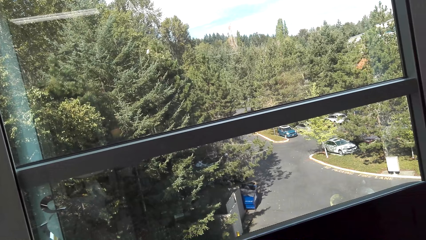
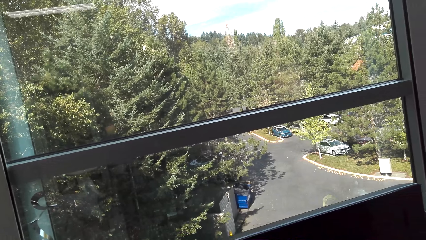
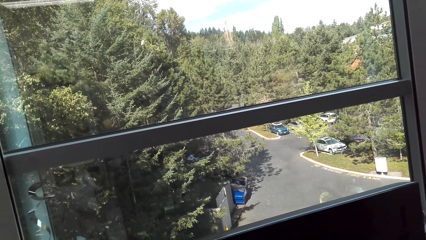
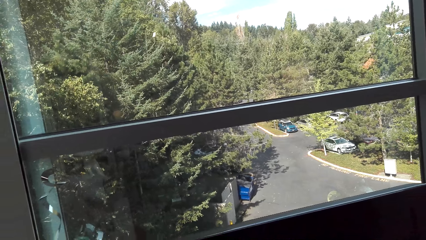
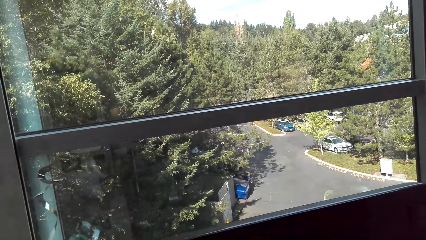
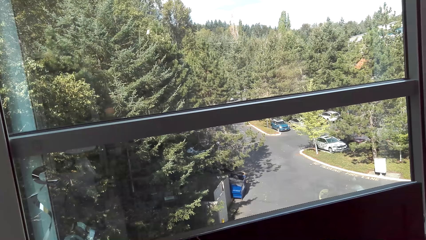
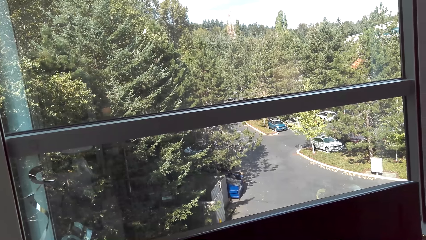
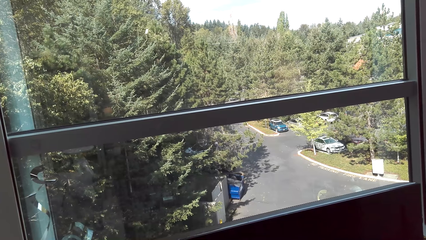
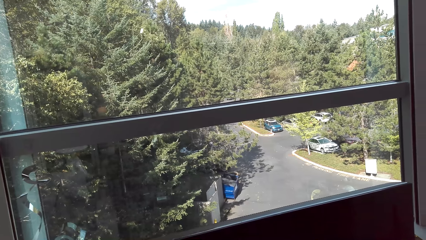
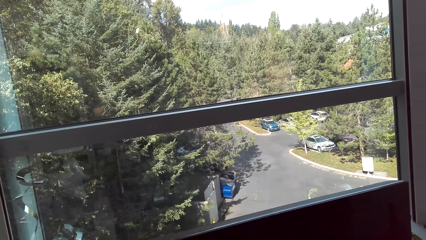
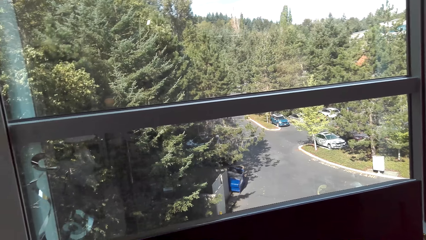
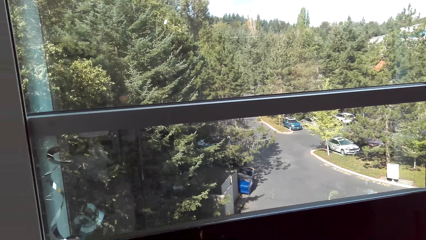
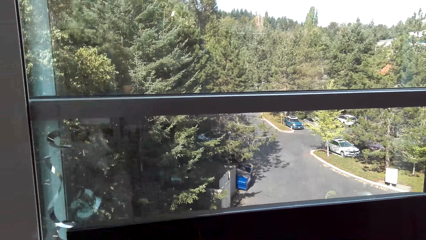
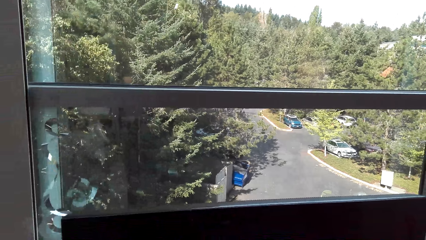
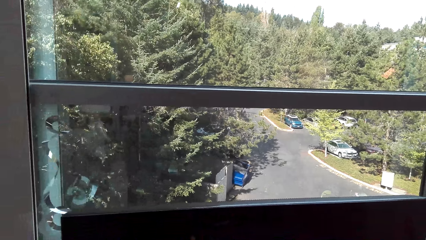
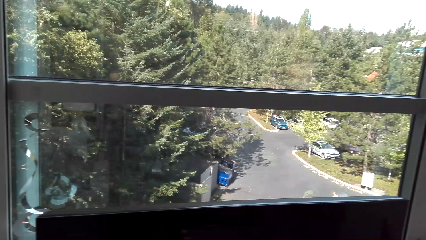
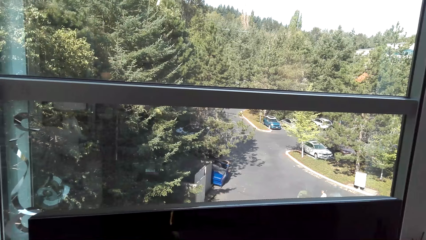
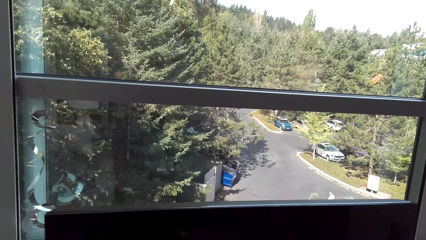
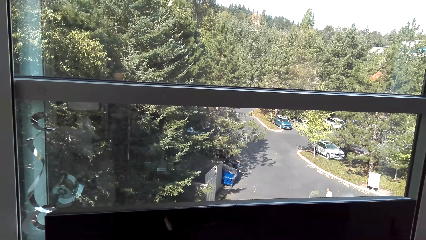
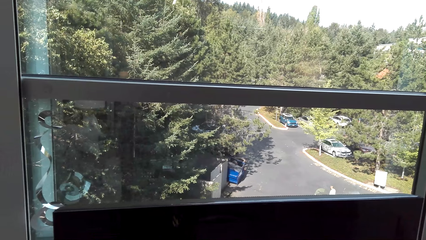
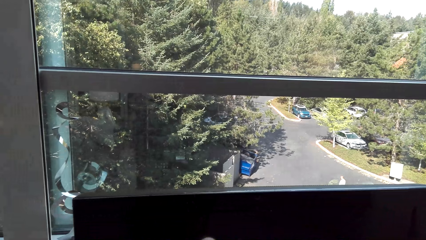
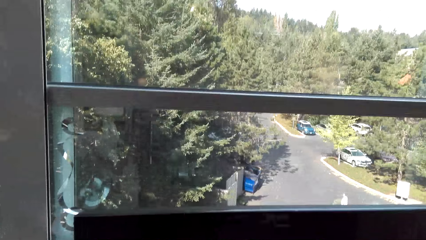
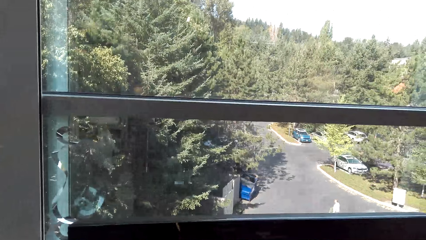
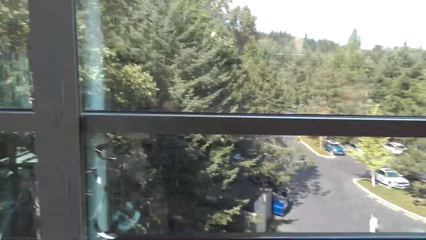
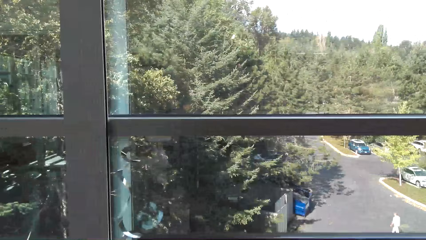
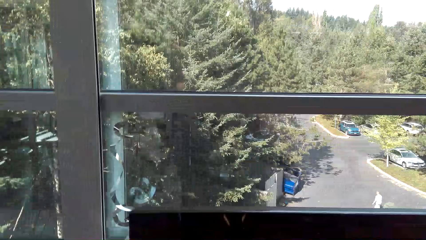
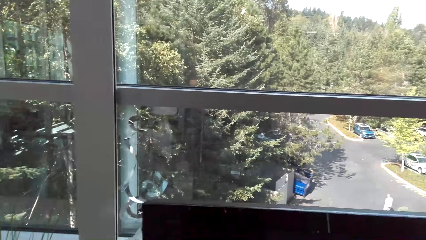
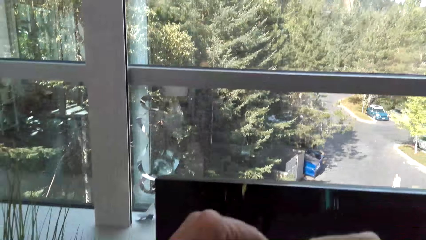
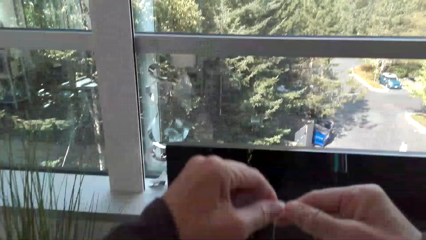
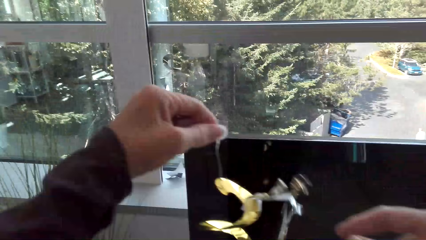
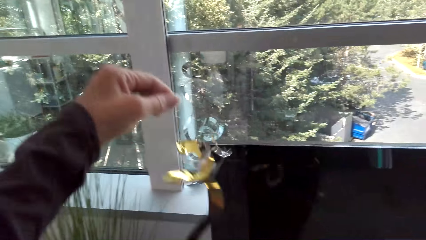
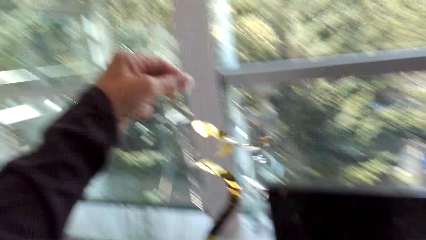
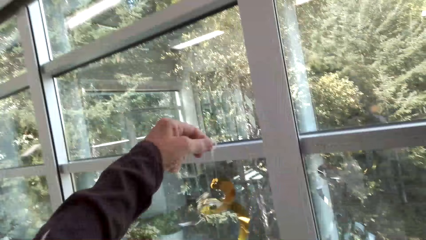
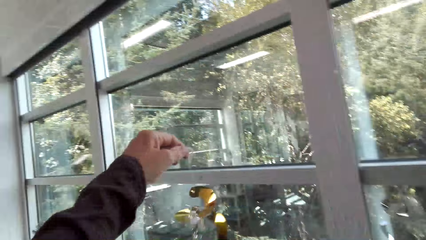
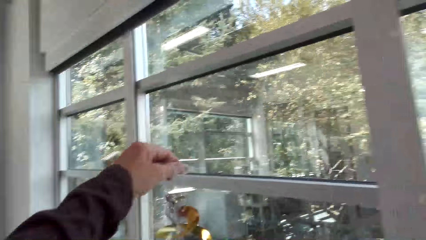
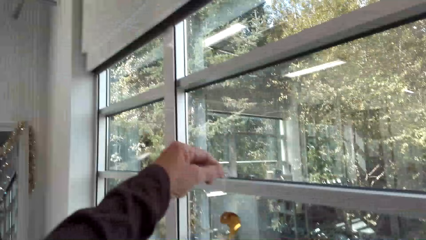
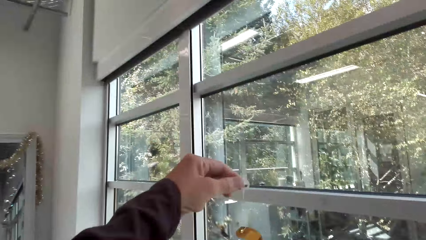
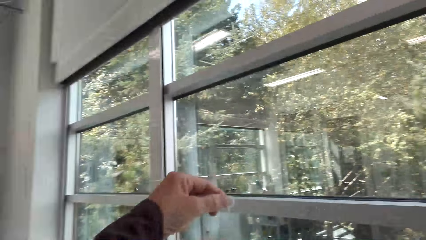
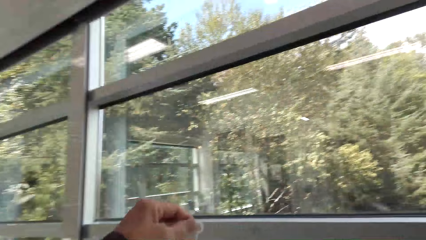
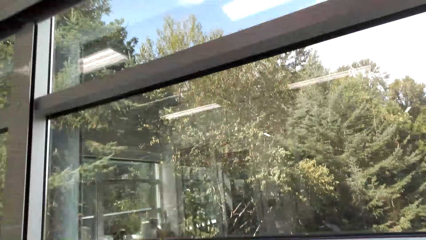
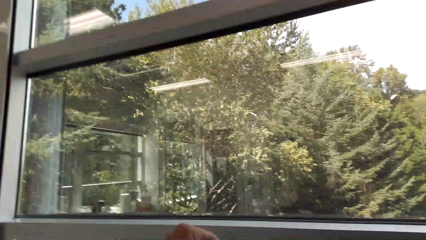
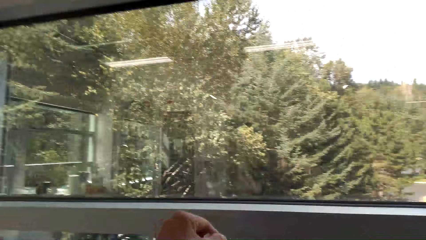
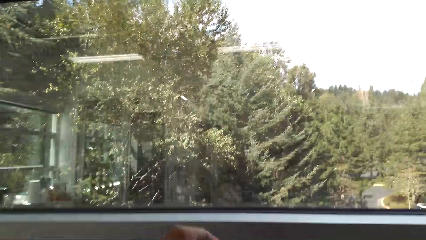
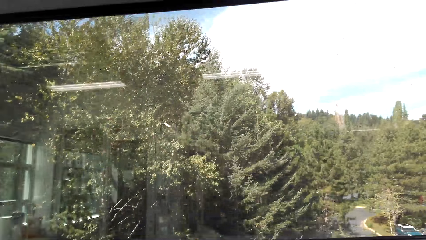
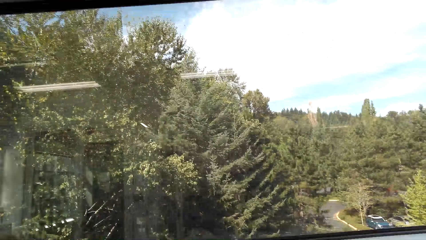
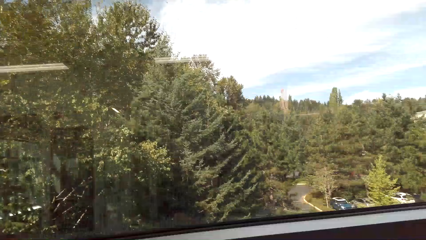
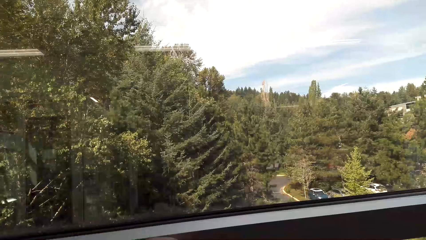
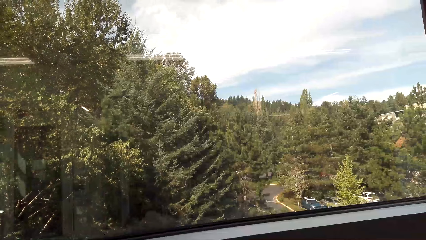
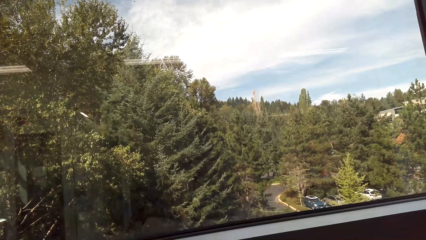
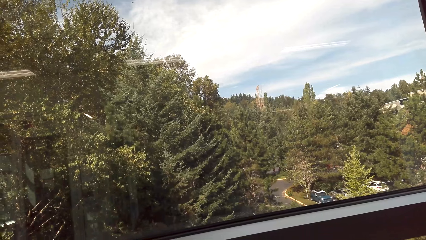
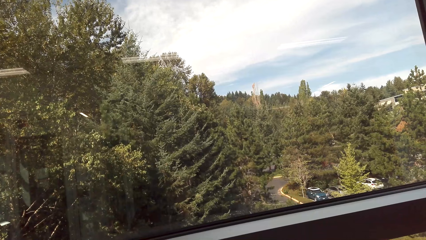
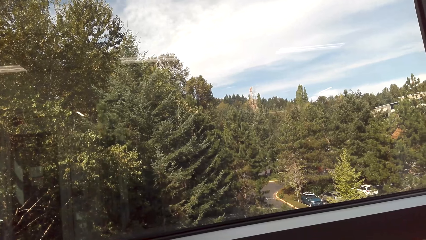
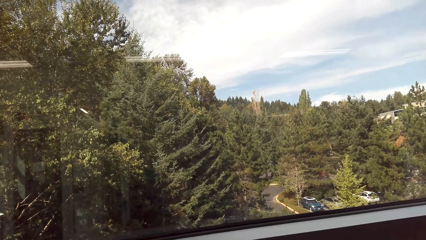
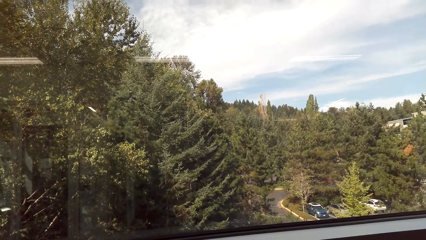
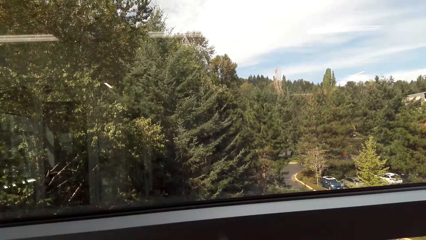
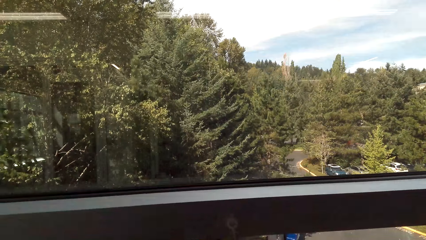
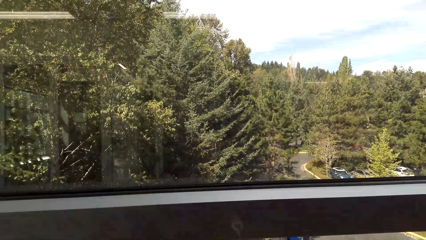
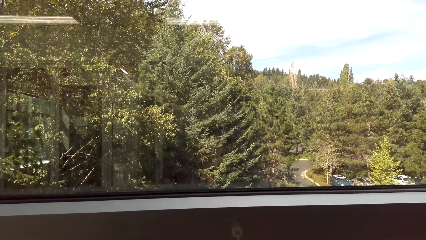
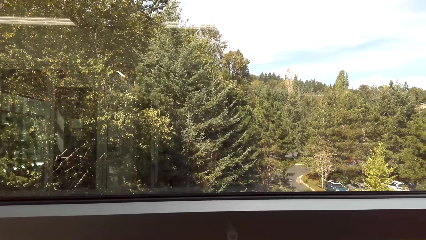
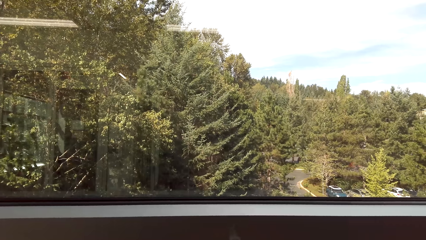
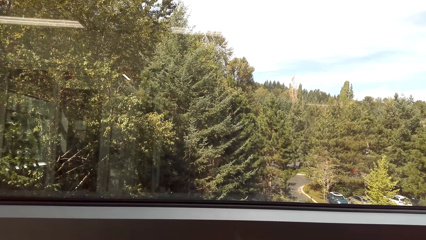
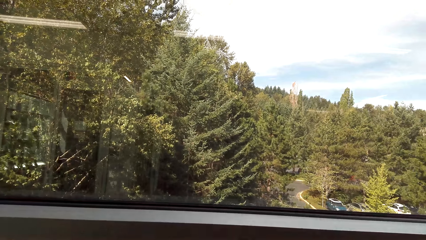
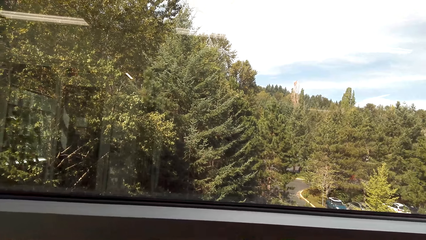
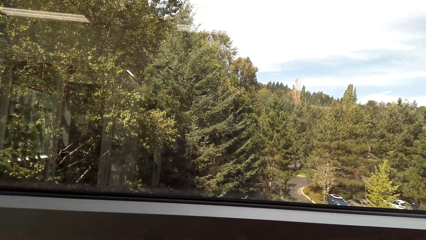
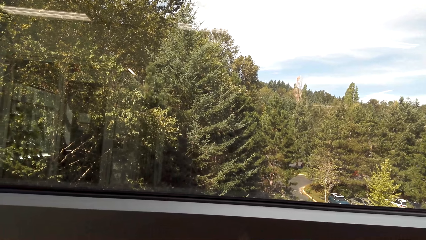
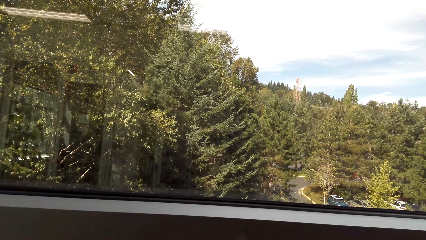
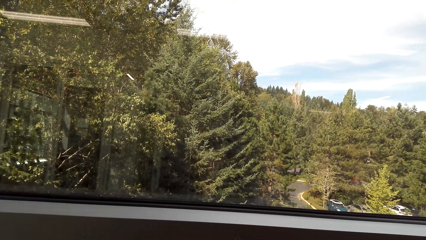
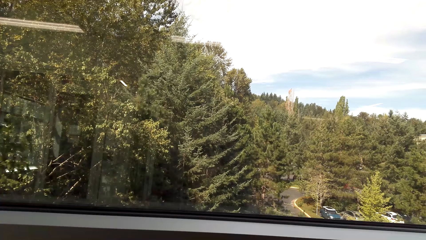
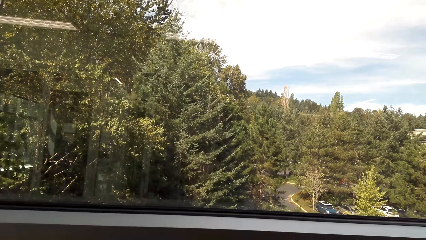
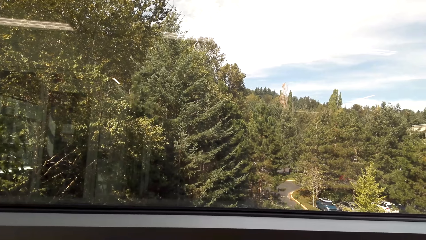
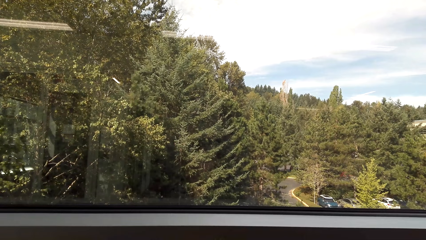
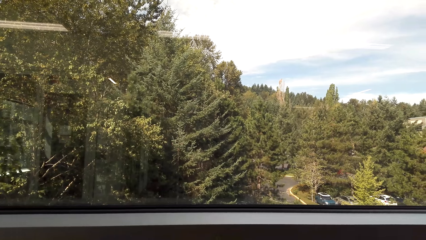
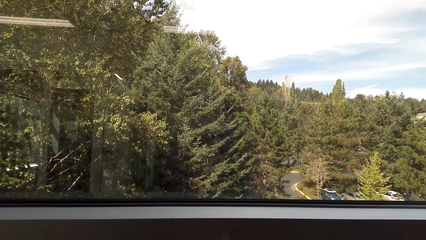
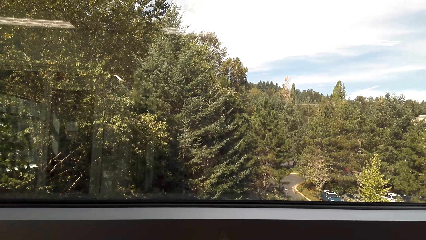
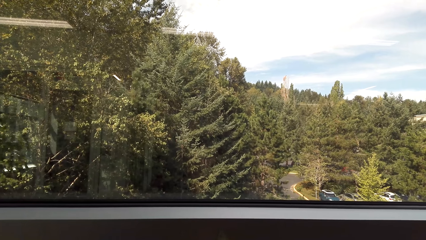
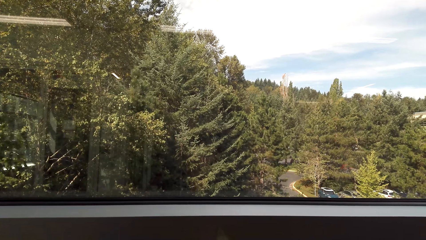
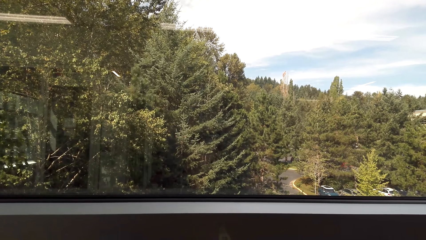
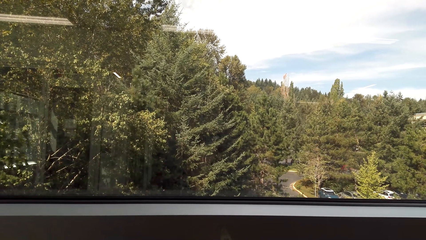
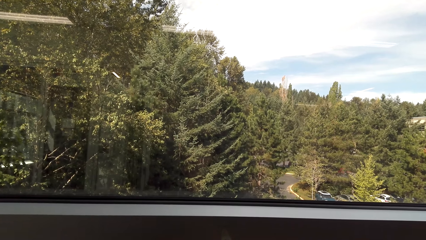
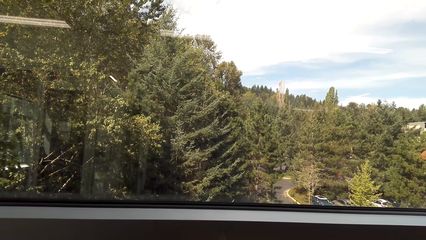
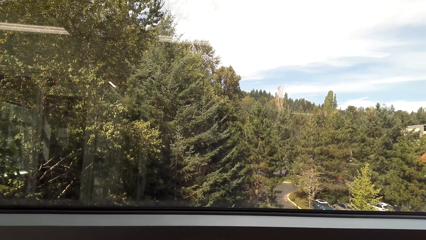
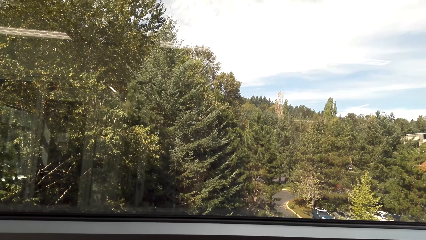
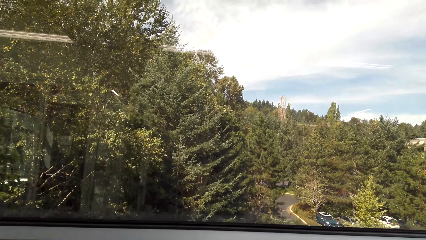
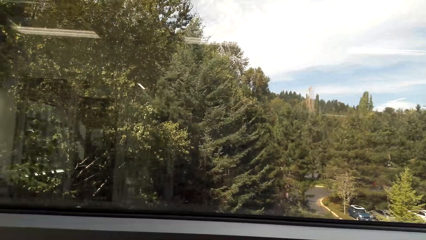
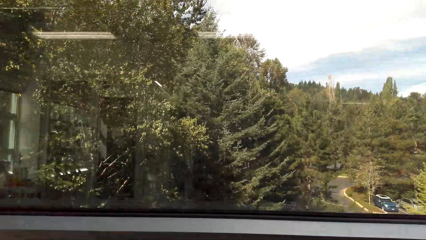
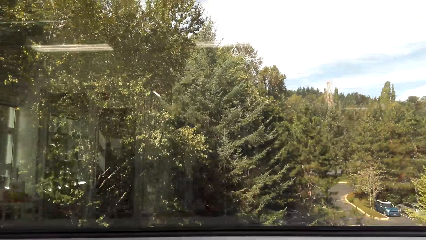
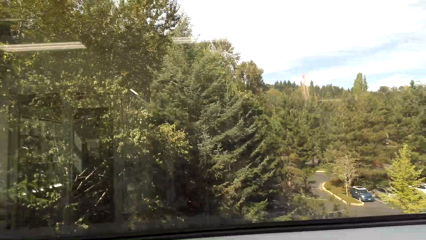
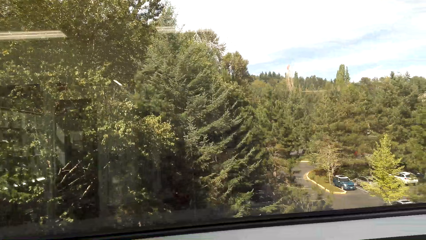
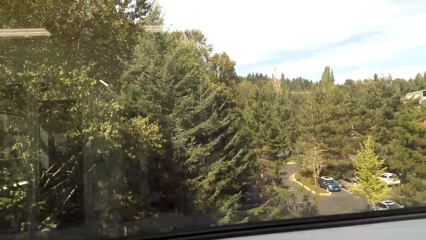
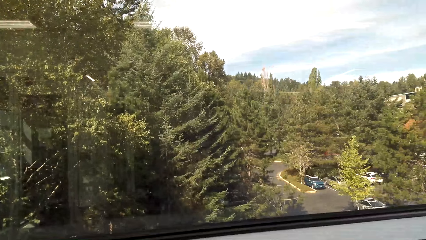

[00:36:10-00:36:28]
The camera wearer holds the decorative ribbon with her left hand. She hangs a decoration on the window.
